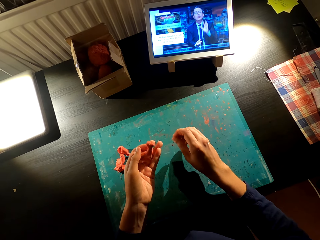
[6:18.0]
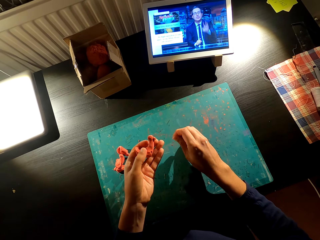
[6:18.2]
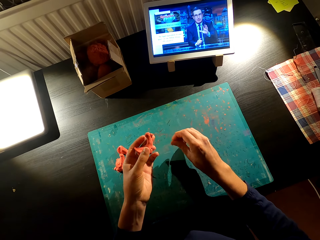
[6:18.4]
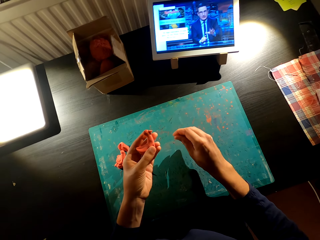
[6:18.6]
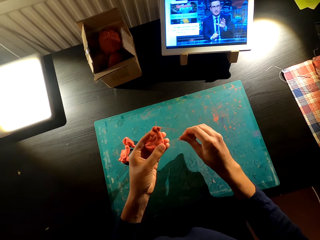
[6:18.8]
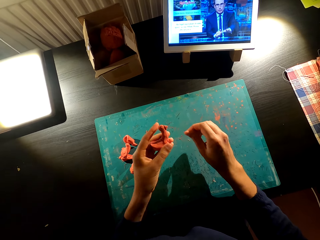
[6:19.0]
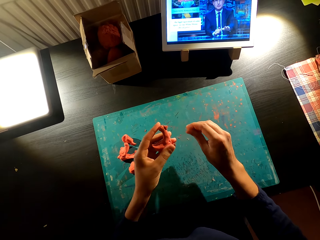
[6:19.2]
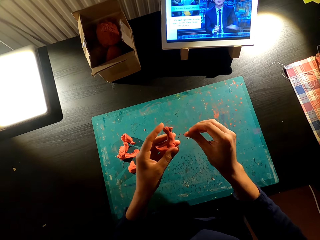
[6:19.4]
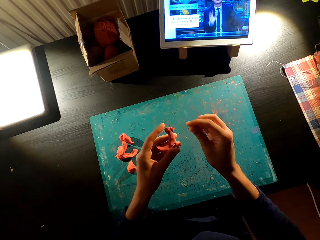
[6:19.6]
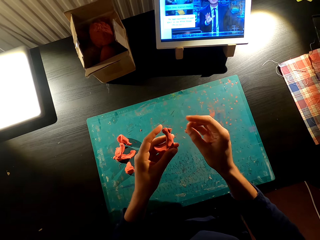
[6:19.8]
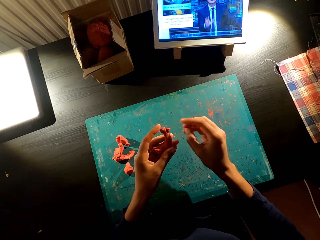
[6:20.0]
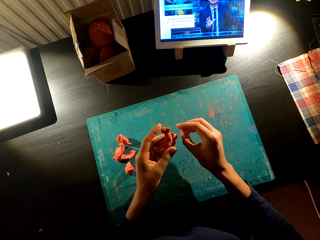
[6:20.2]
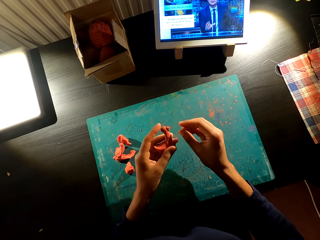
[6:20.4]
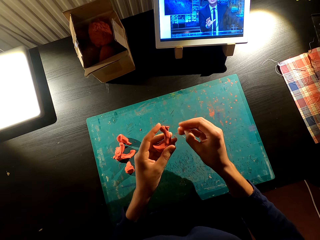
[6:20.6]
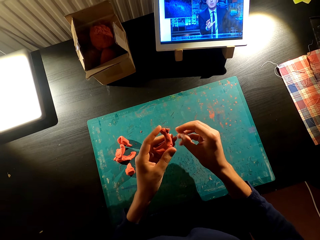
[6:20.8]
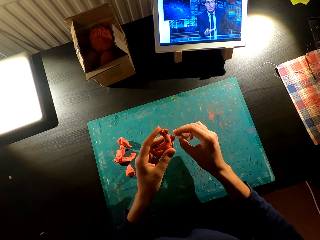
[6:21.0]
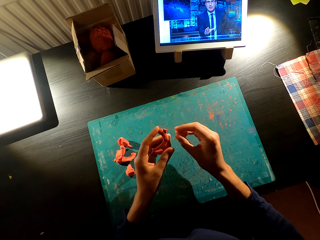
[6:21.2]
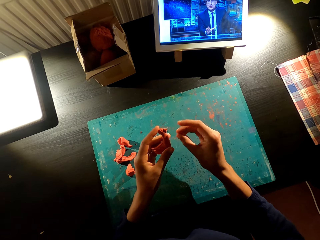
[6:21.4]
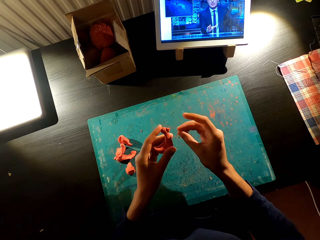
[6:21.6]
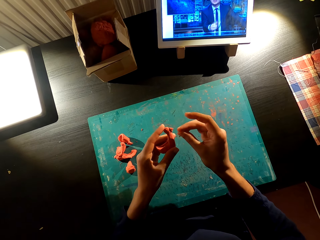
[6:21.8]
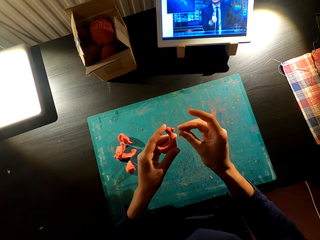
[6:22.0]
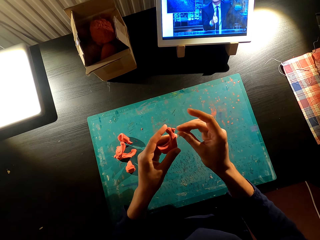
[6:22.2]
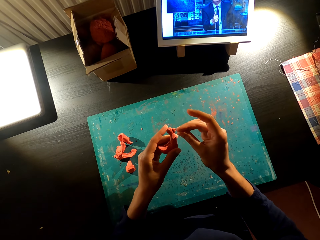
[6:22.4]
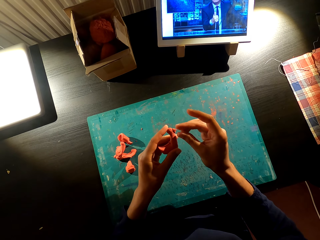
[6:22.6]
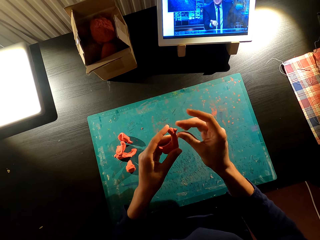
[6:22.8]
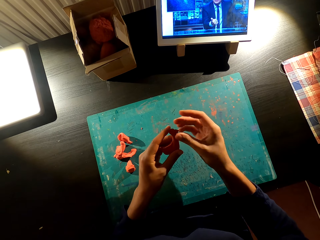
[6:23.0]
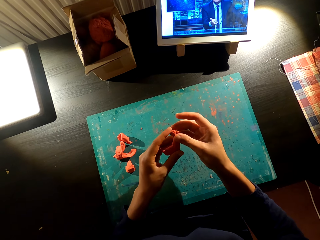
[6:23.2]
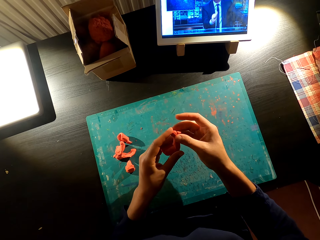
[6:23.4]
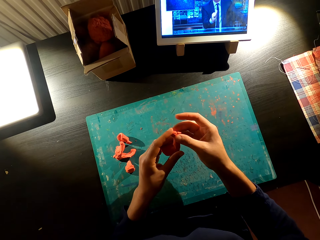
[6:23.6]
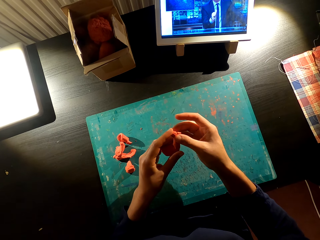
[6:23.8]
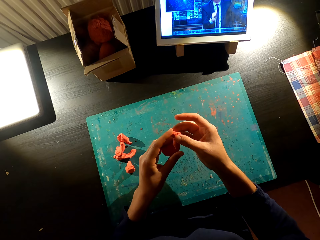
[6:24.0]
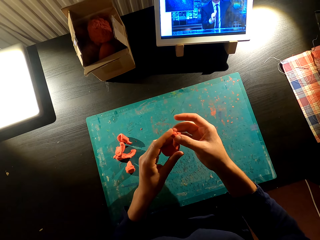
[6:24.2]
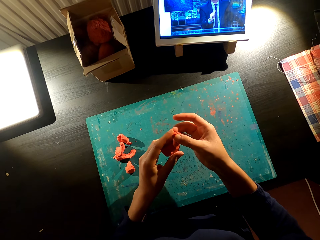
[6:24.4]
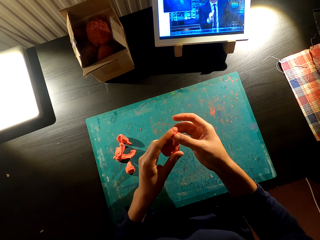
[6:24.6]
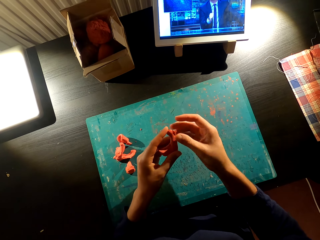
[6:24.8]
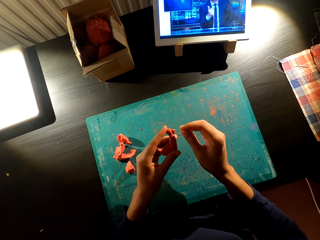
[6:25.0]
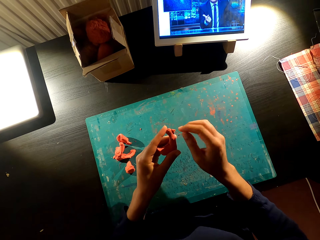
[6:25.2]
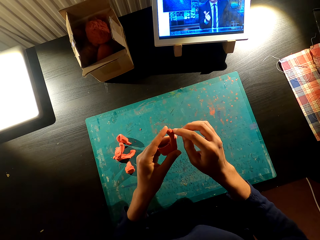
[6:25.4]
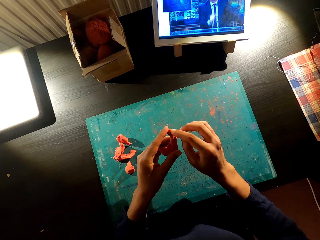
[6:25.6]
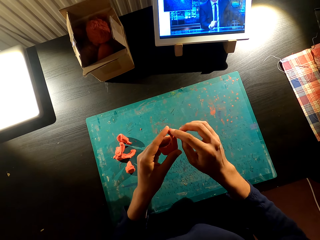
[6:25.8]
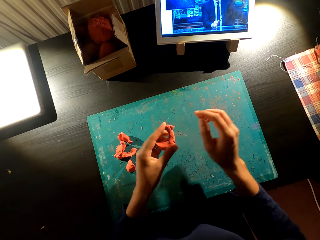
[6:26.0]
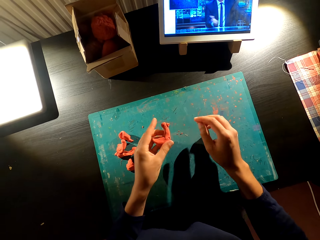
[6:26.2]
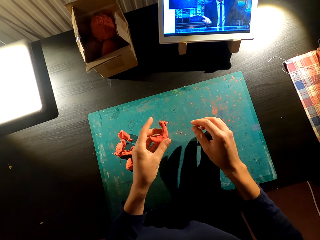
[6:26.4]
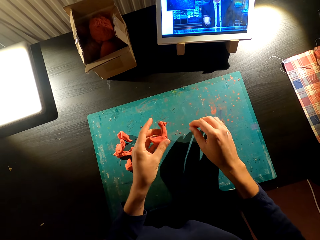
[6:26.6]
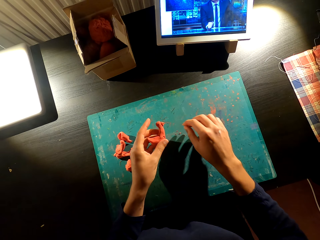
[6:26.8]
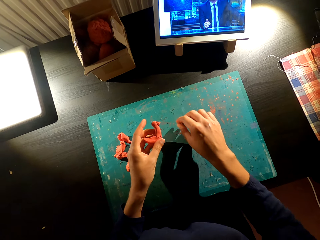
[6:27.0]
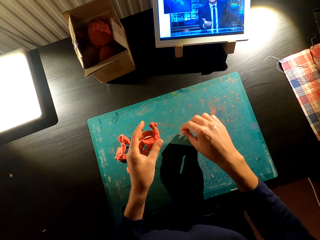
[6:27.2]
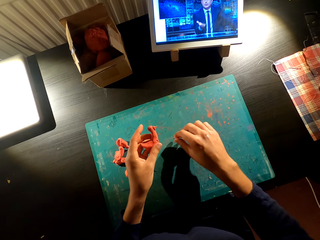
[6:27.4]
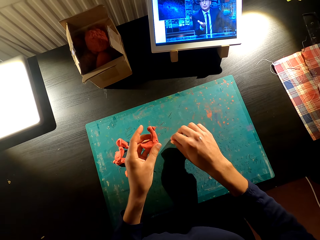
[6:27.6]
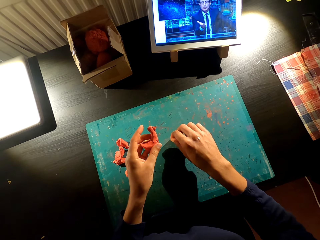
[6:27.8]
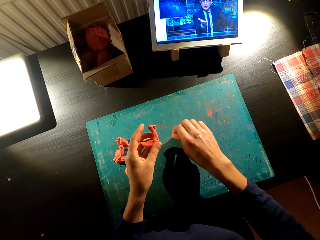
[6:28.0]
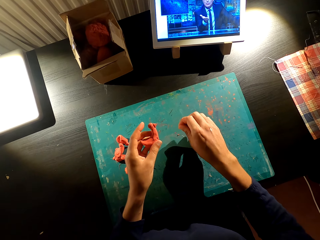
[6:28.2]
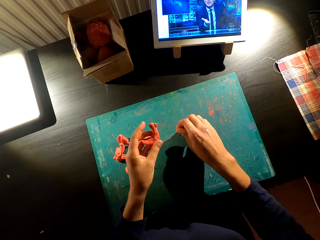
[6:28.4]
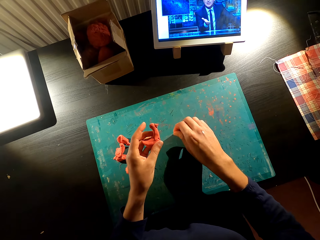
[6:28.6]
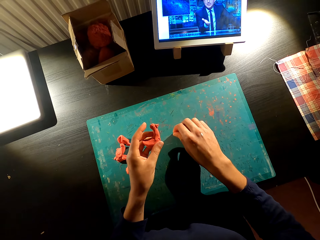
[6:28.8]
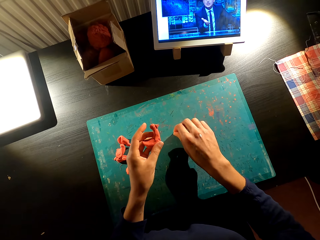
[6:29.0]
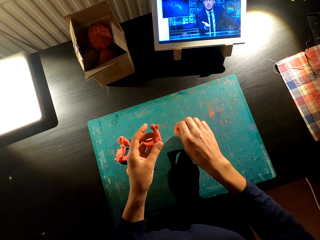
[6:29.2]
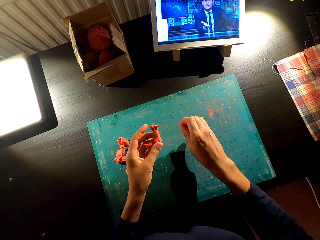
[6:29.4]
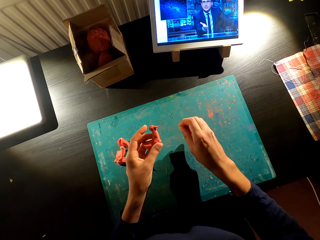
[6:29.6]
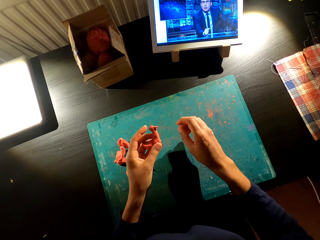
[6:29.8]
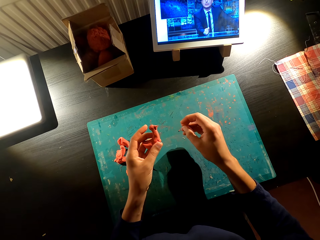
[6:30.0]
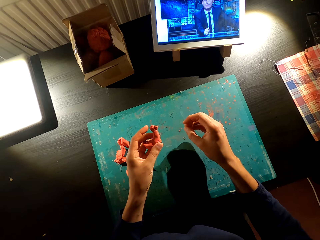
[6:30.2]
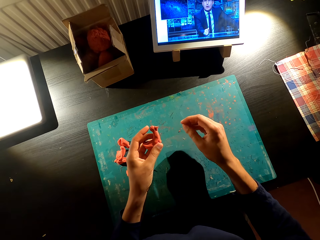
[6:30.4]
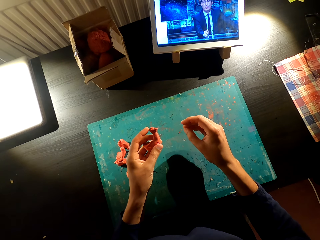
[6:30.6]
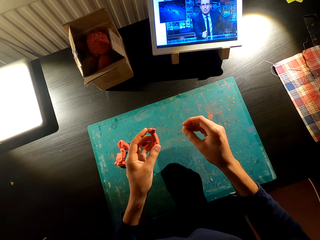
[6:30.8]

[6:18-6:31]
The camera wearer makes the toy with the model of molding clay. They watch the video on the tablet. They fix the toy with the model. They pick up the model on the table.

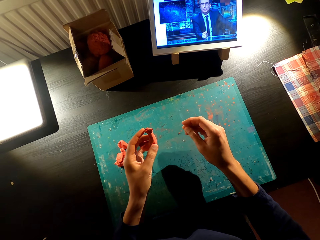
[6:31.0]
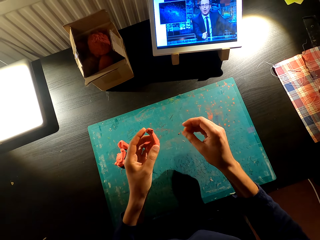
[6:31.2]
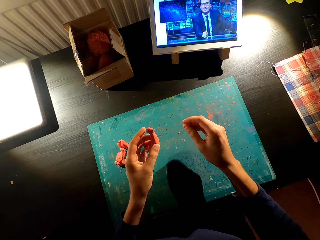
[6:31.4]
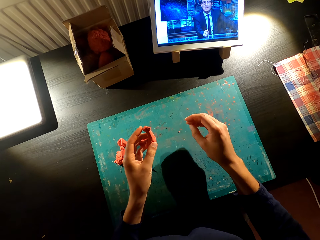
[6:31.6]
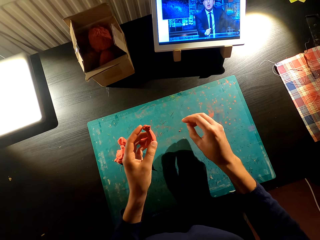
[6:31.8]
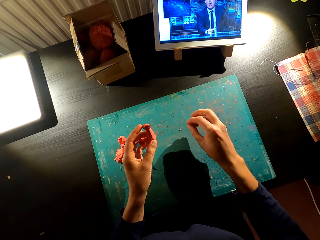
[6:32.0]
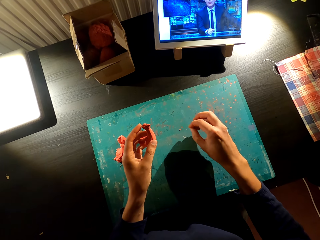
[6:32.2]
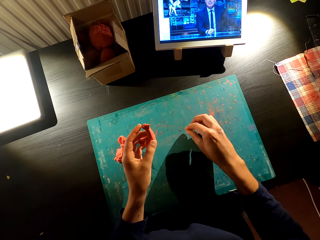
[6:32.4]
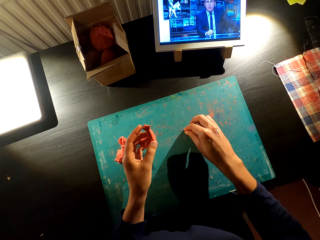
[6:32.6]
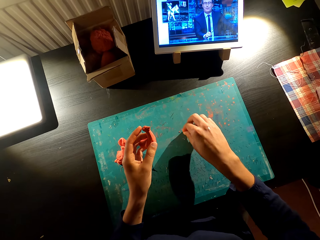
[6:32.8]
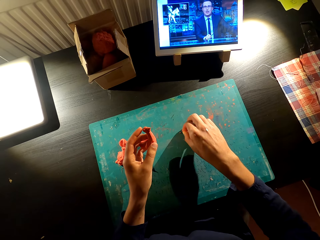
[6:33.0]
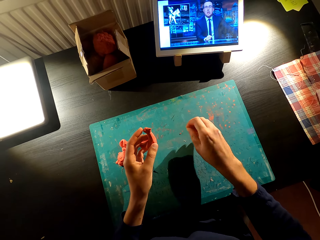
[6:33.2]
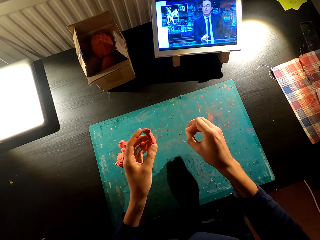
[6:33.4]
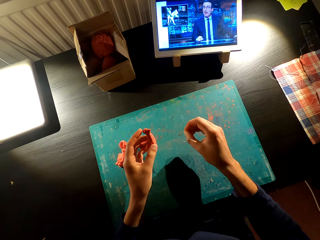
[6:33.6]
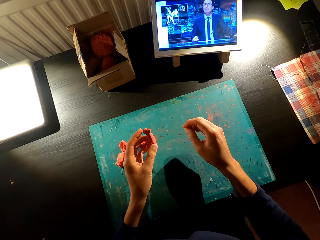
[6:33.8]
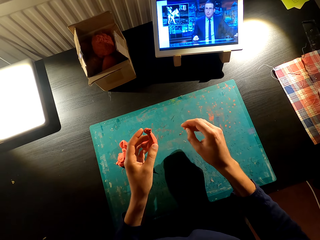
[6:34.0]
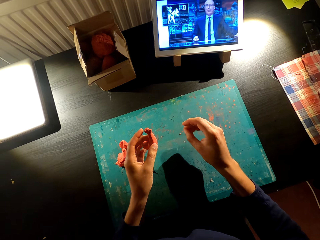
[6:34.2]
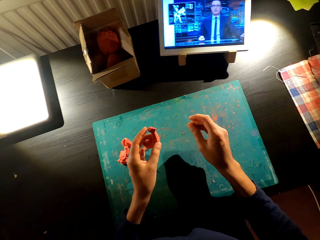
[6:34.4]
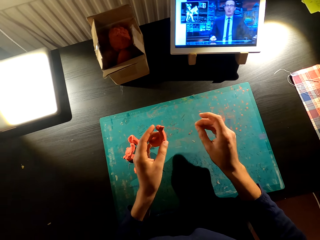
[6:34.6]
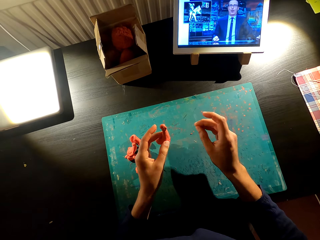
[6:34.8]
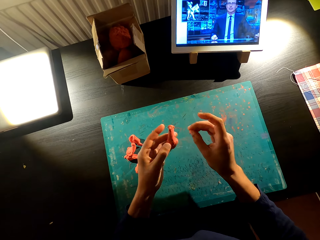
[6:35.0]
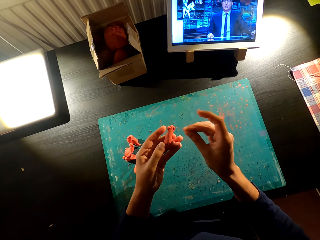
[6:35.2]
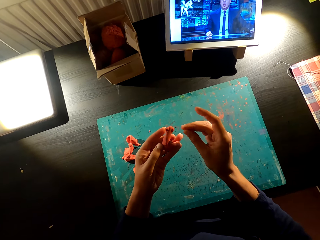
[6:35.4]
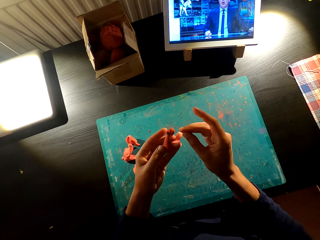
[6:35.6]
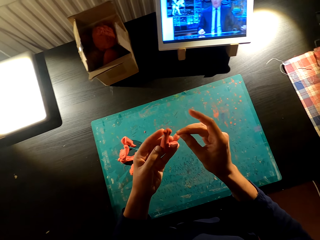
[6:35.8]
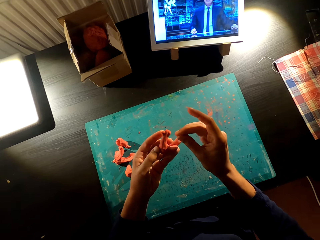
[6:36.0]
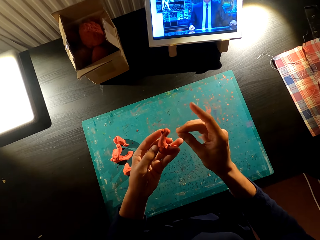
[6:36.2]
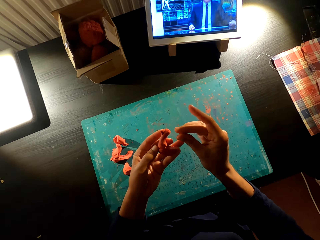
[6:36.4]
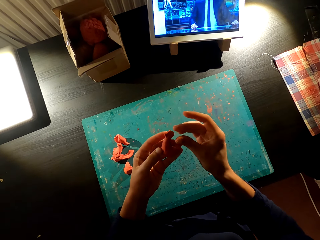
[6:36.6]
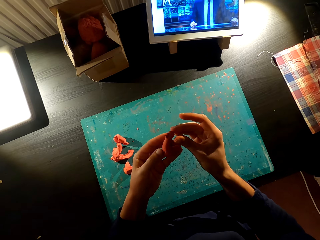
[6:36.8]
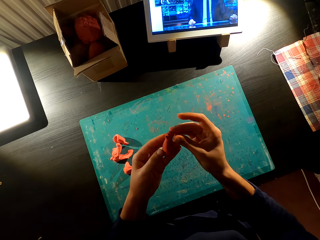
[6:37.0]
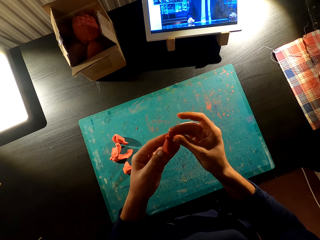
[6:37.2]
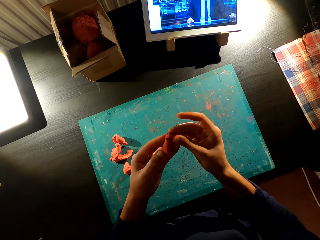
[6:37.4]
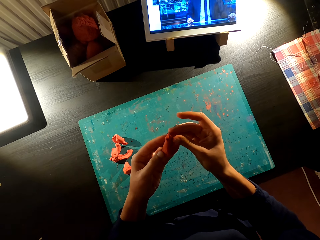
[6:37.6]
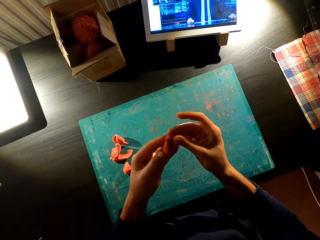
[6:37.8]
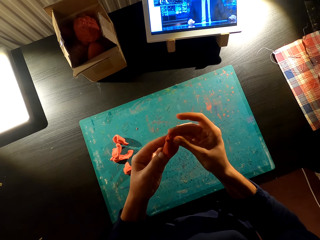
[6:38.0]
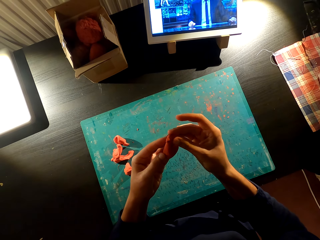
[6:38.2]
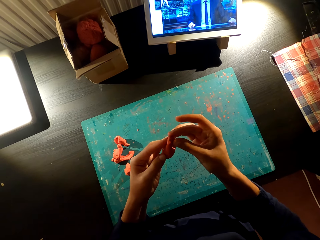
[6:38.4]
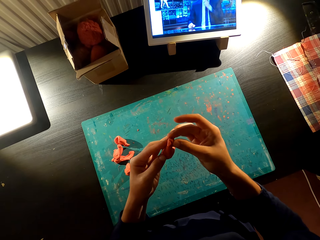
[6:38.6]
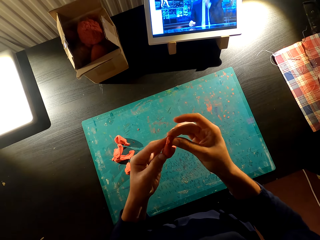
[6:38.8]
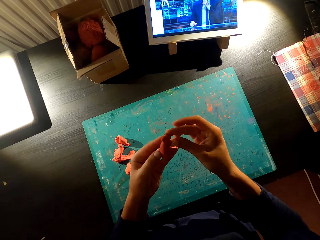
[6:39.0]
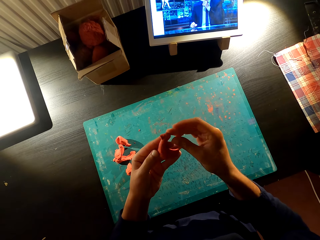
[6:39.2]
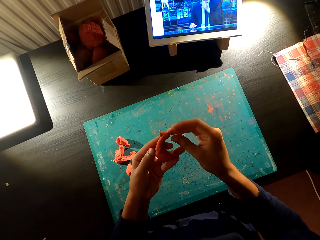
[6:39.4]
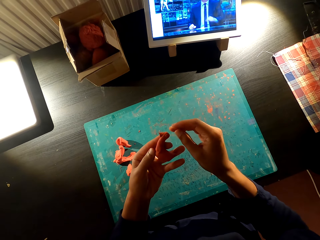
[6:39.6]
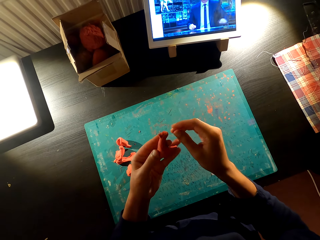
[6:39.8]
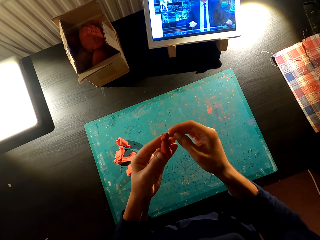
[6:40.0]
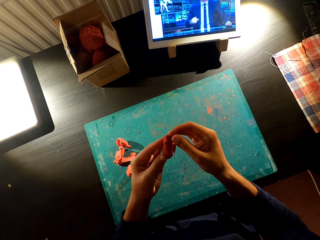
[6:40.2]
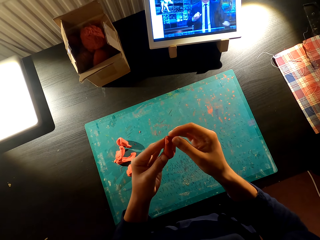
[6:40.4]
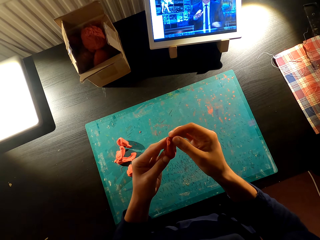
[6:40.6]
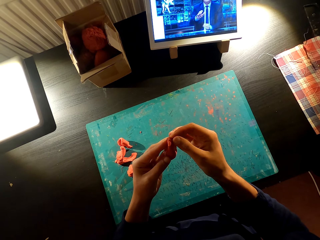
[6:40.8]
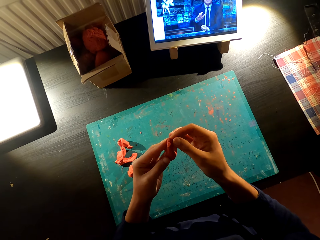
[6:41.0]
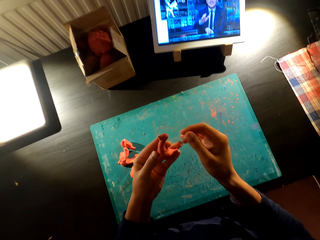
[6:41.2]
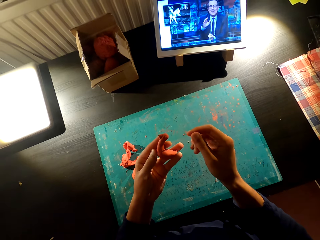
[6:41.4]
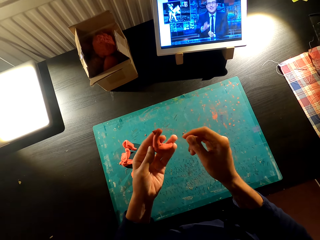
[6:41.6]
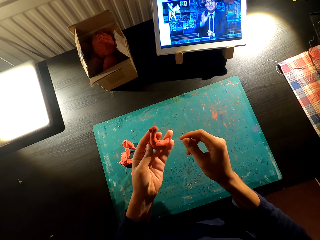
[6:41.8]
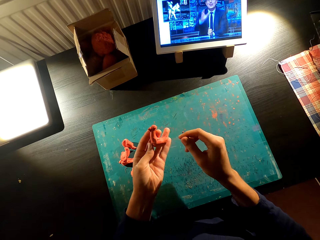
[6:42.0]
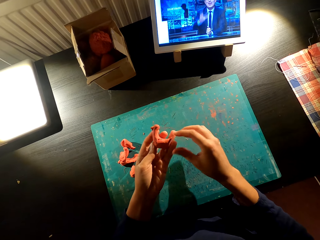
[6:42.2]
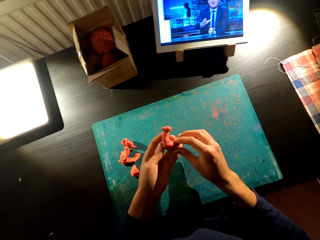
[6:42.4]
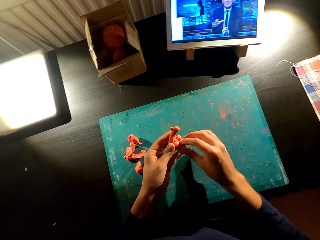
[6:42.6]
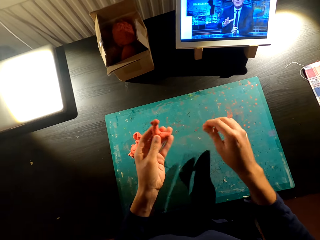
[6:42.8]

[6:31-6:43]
The camera wearer watches the video on the tablet. They make the toy with the model. They fix the toy.
